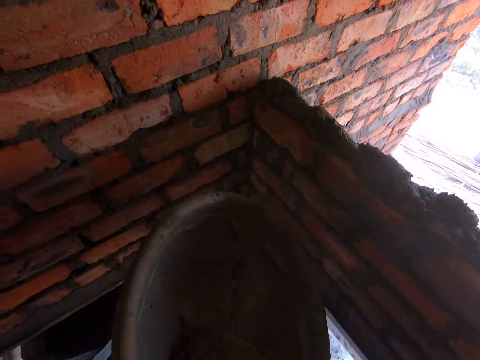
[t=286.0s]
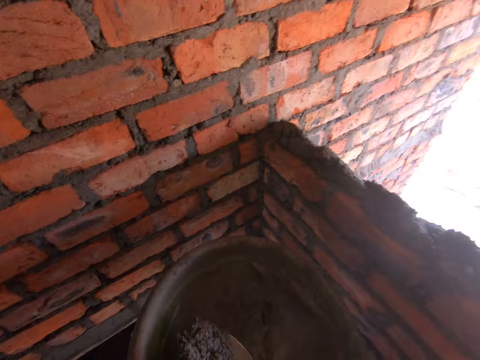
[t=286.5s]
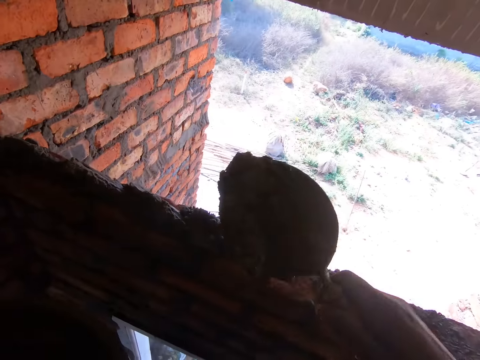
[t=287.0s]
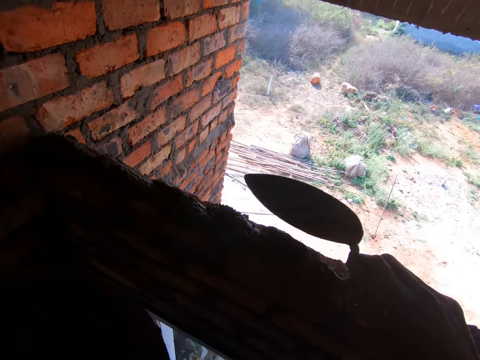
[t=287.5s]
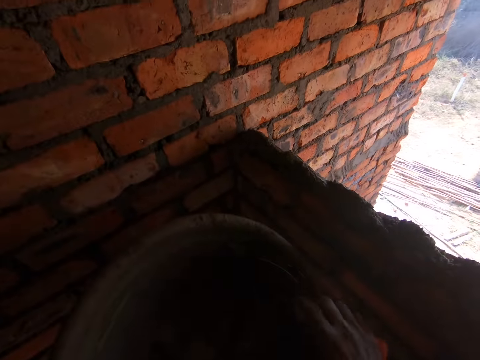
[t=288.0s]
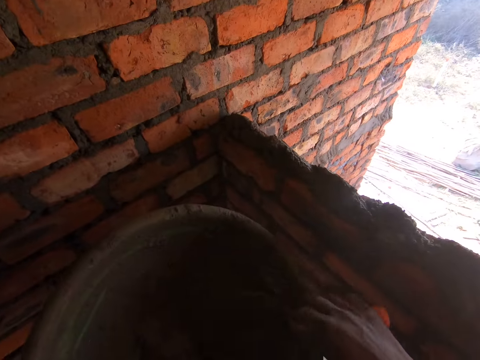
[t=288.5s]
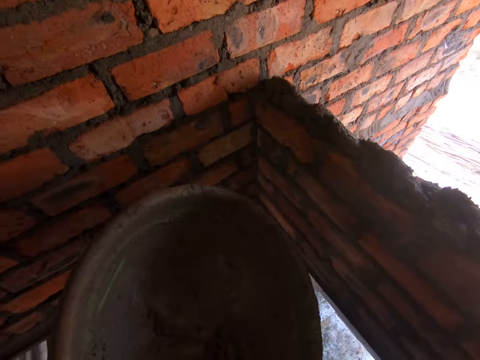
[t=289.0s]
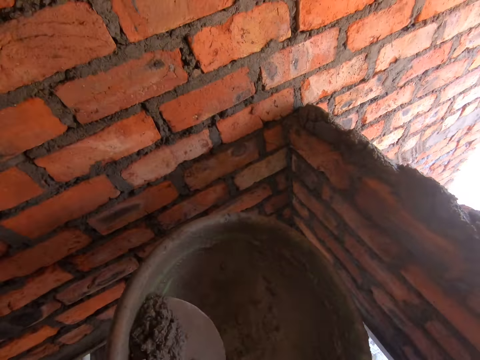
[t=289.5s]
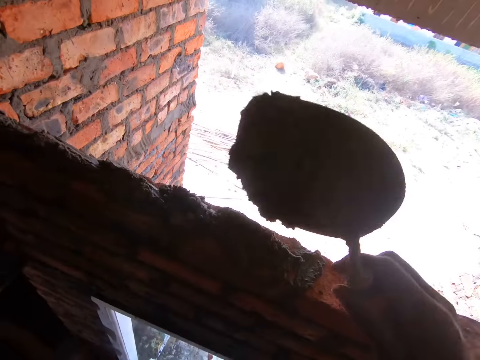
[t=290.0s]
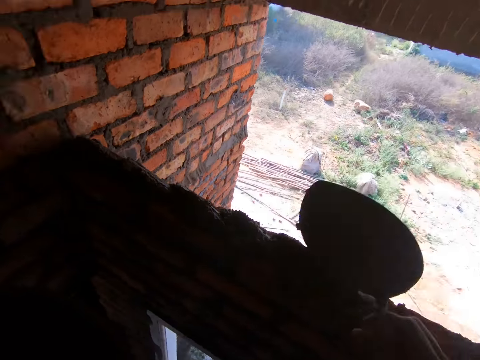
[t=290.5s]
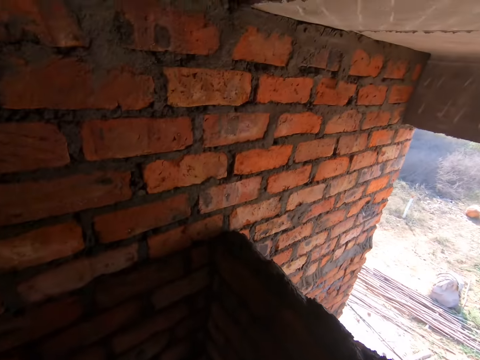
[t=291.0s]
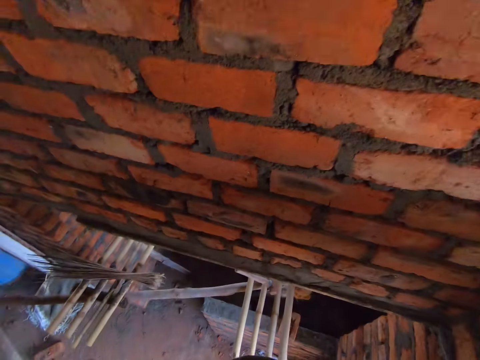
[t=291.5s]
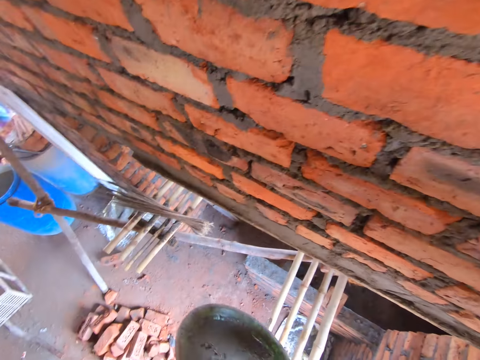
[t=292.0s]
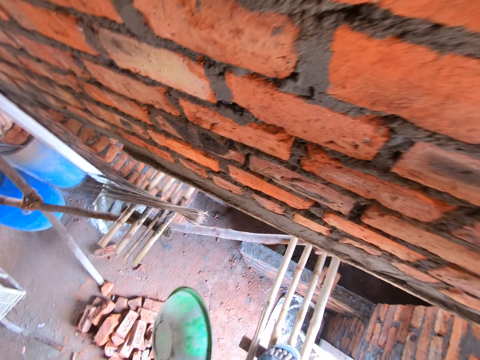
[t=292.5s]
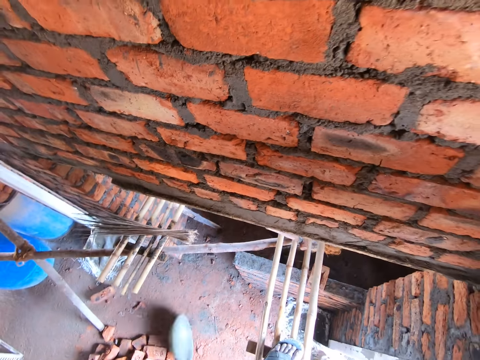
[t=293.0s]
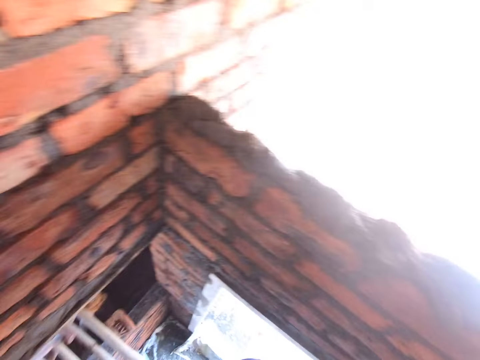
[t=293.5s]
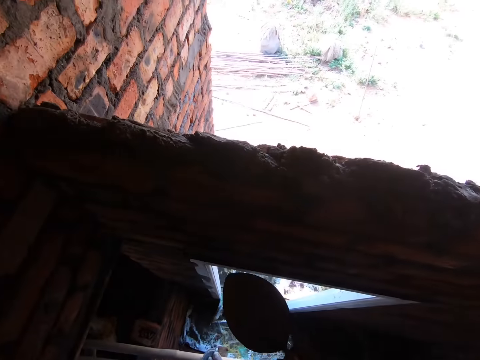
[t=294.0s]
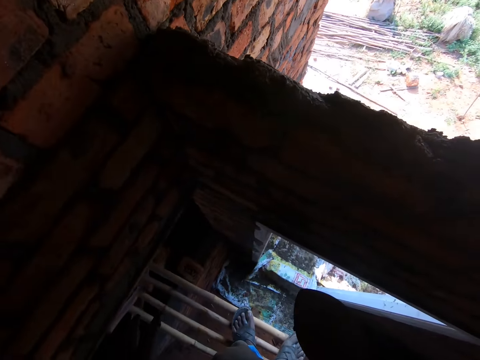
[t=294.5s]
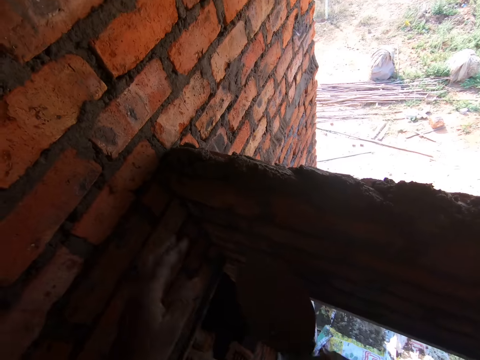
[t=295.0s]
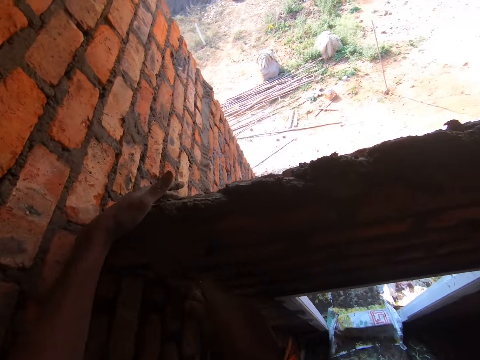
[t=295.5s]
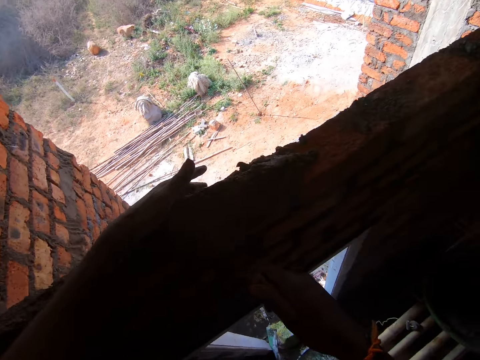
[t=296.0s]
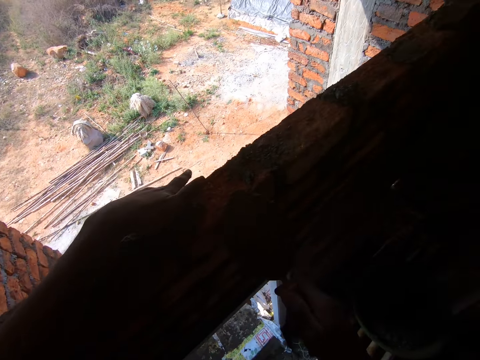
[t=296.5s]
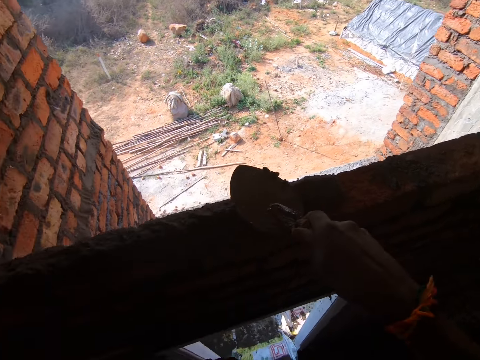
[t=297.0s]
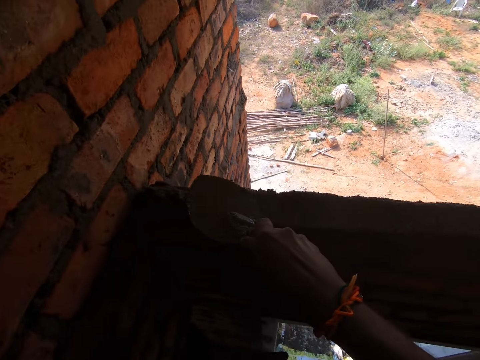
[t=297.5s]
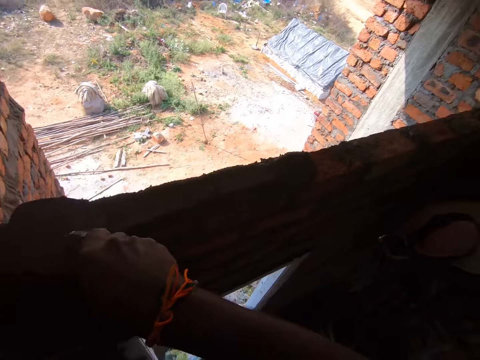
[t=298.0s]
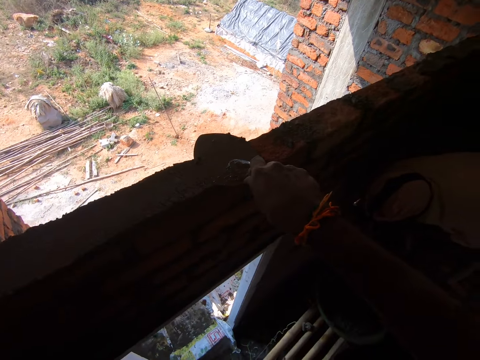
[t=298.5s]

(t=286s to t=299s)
The camera wearer scoops the cement with a trowel and puts the cement on the brick. They scoop the cement with a trowel and put the cement on the brick again. They throw down the plastic bucket or basin. They cement a wall. They level the cement with a trowel.

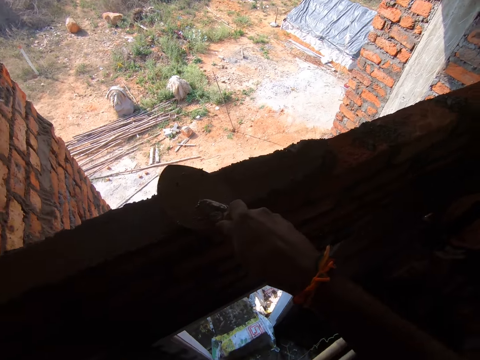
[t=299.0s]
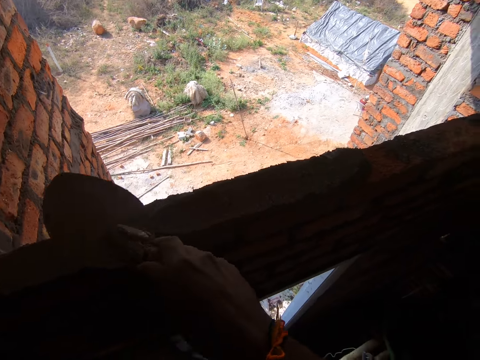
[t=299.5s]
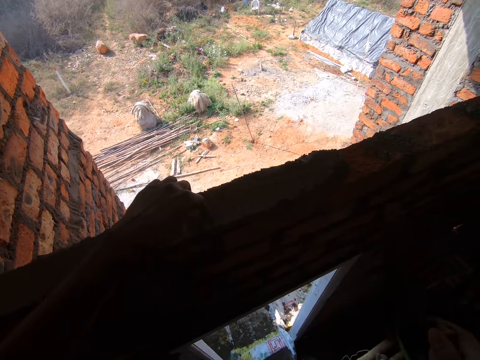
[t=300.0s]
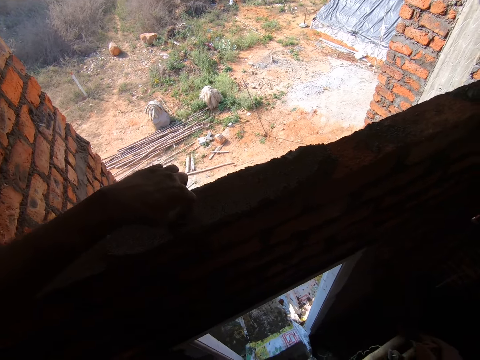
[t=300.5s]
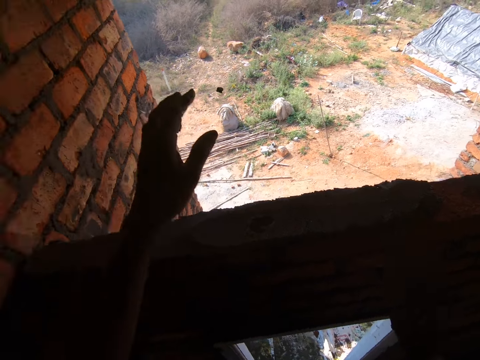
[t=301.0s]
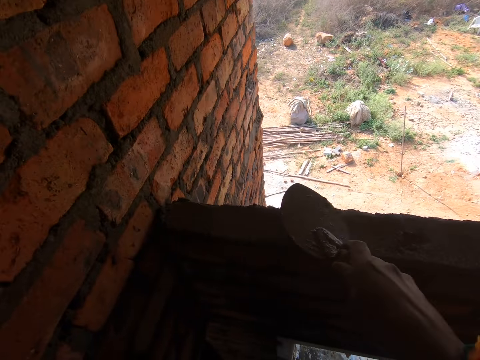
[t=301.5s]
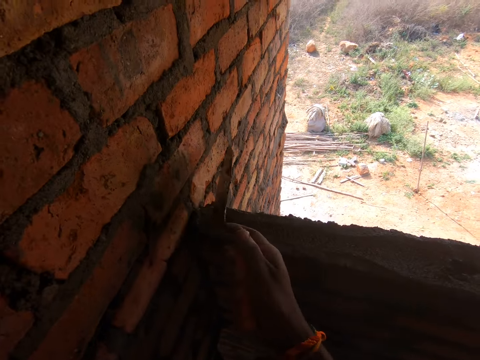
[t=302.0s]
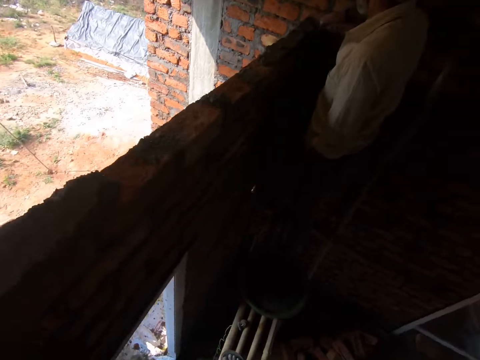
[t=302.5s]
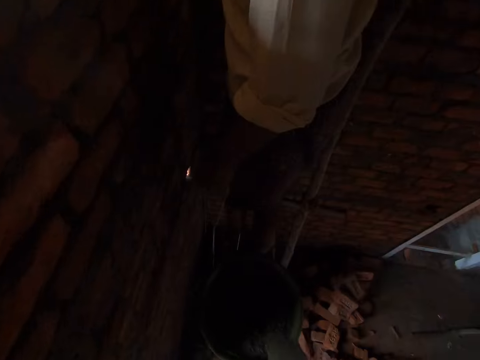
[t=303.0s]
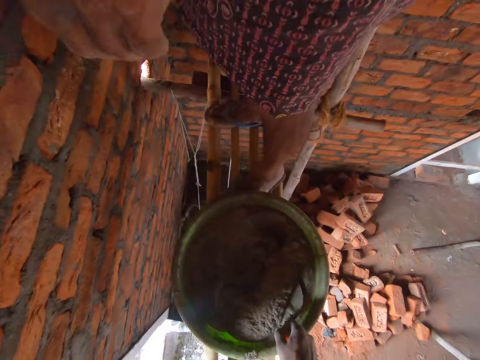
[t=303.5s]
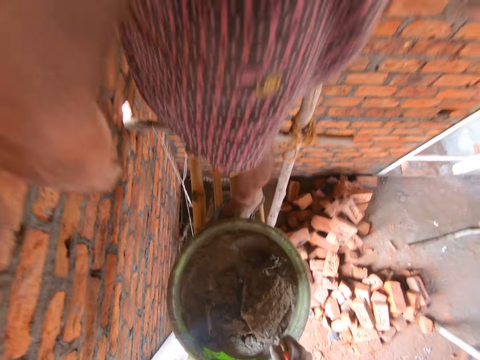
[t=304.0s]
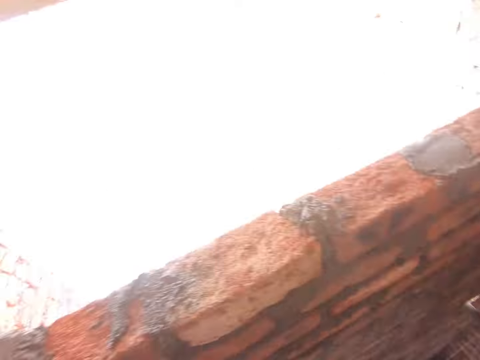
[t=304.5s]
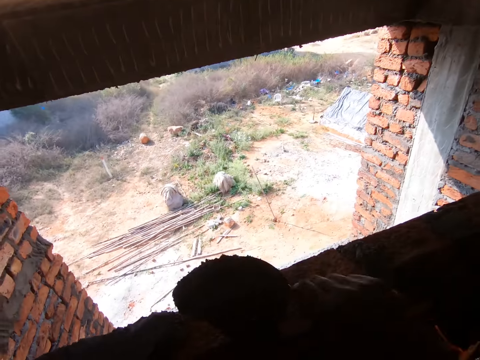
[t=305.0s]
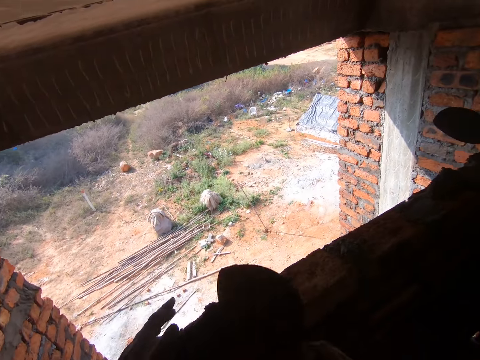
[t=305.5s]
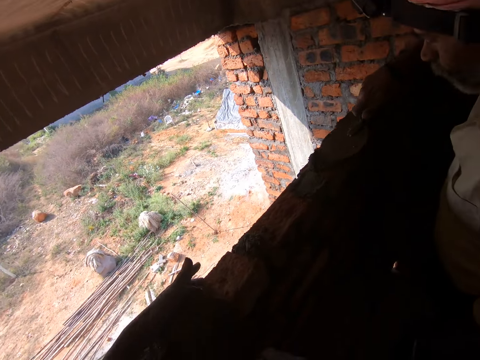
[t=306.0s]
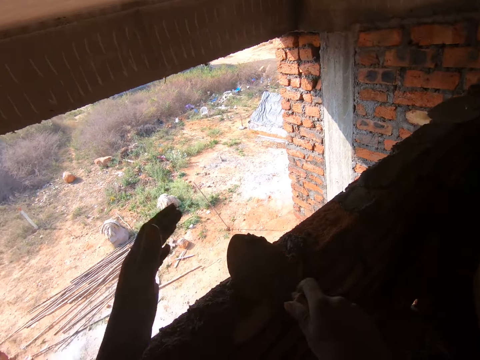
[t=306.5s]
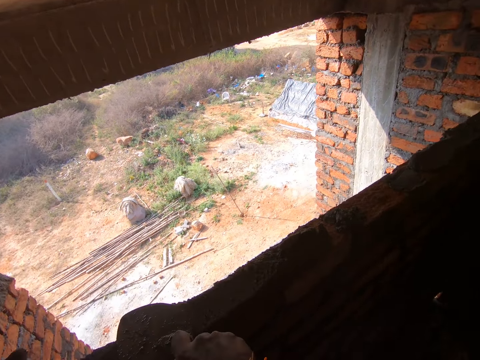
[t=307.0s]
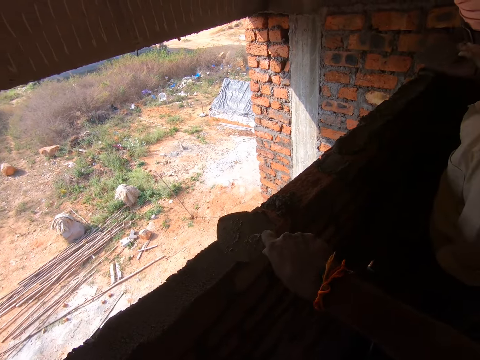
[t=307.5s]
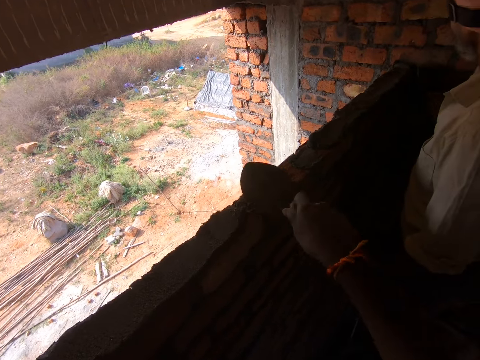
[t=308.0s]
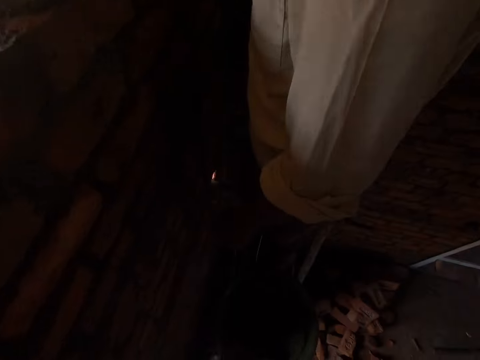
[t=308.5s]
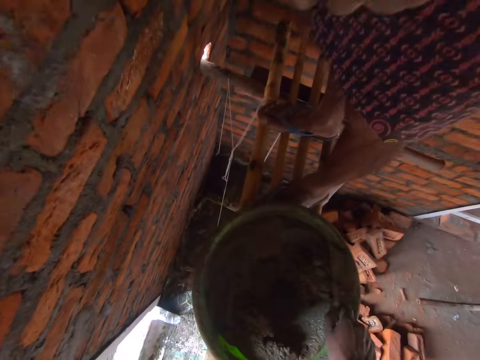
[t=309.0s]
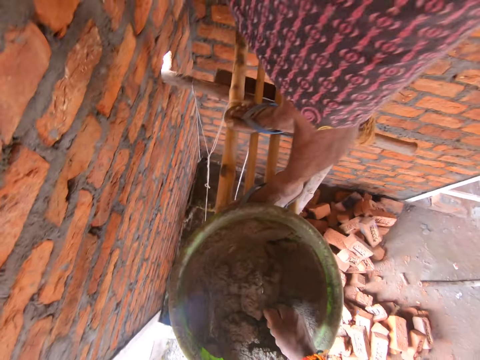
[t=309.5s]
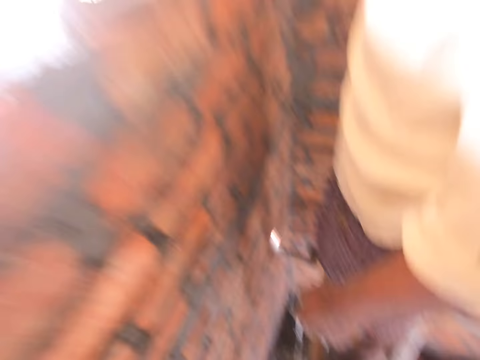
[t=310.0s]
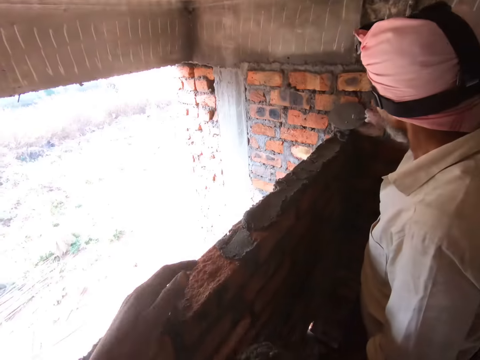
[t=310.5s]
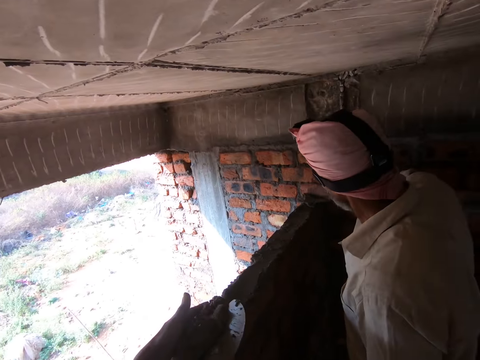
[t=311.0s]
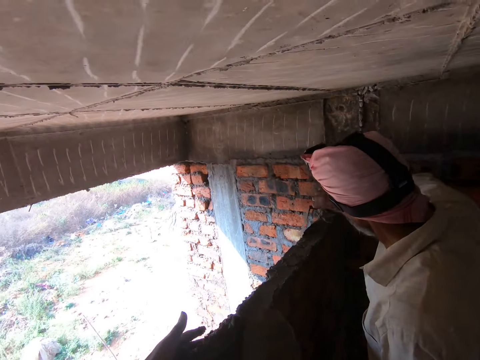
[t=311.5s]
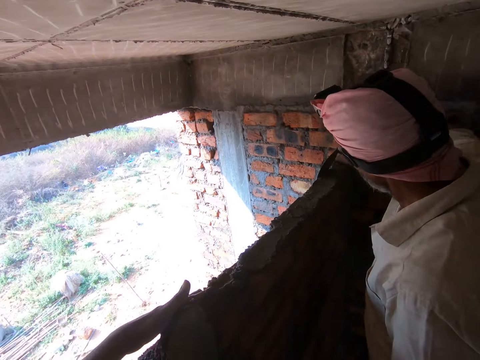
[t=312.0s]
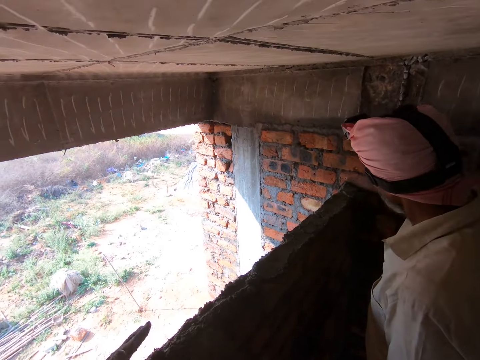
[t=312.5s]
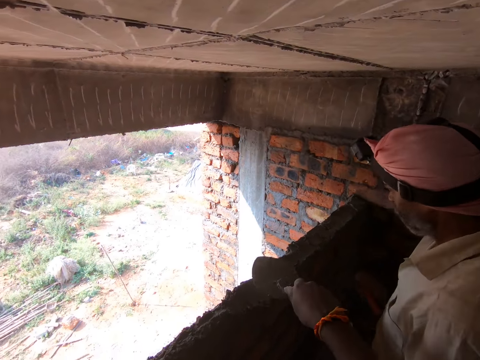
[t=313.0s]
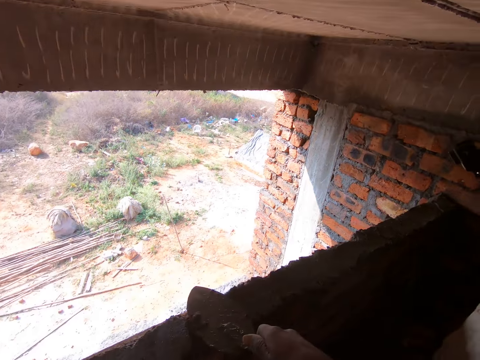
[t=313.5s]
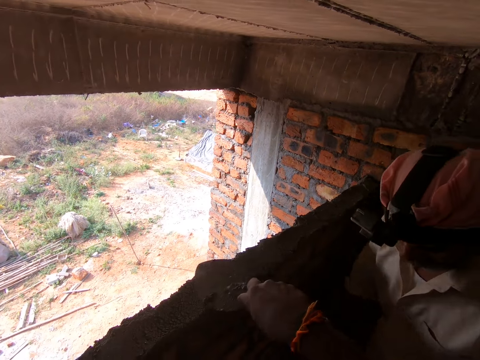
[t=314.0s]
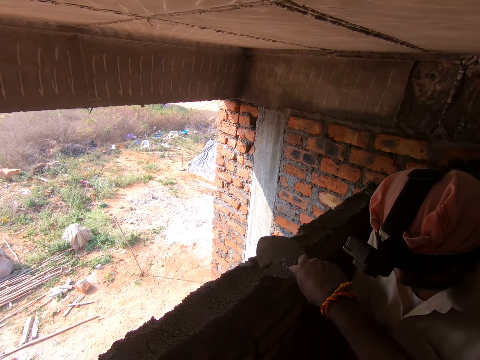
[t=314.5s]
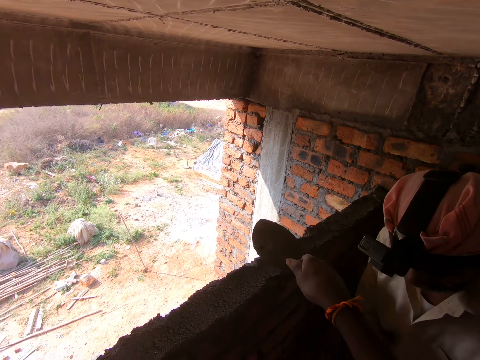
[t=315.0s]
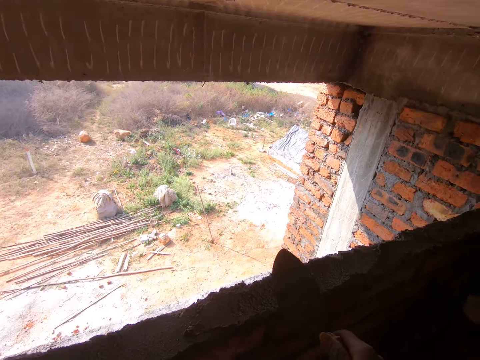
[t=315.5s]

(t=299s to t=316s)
The camera wearer throws away a small stone. They remove the stone from the cement. They cement a wall. They scoop the cement from the basin, put the cement on the brick, cement the wall, and level the cement with a trowel. They scoop the cement from the basin, put the cement on the brick, cement the wall, and level the cement with a trowel.
